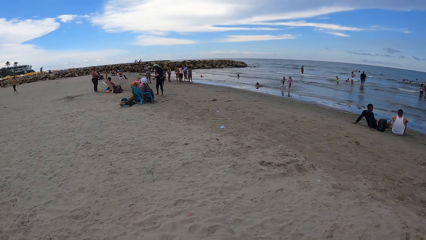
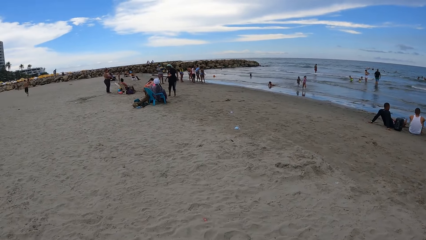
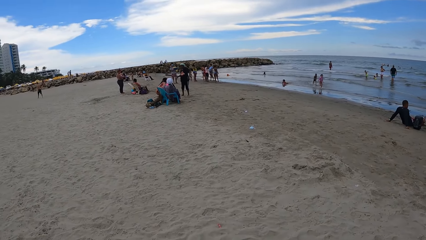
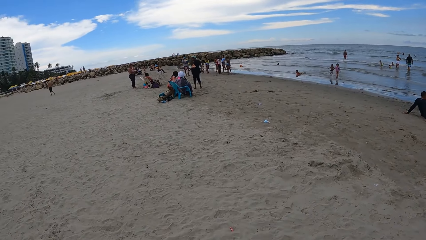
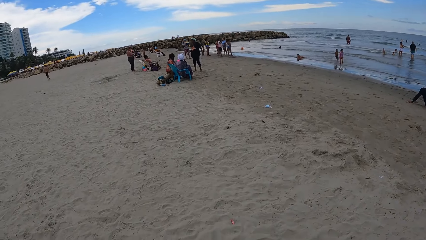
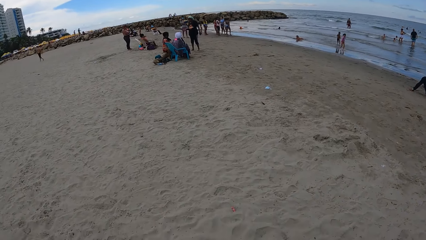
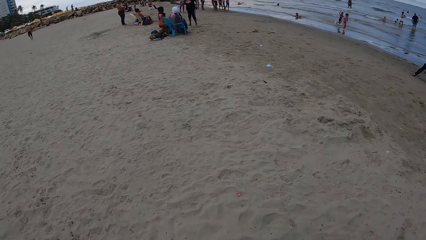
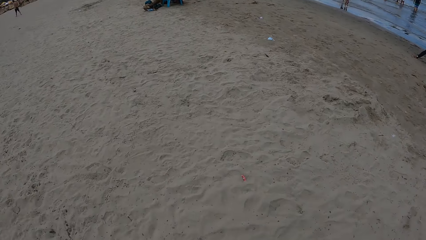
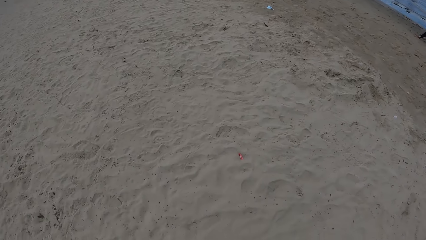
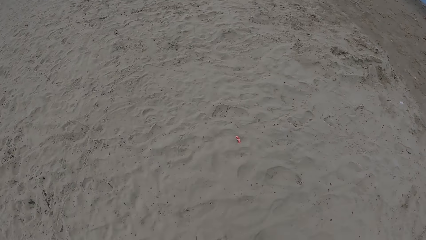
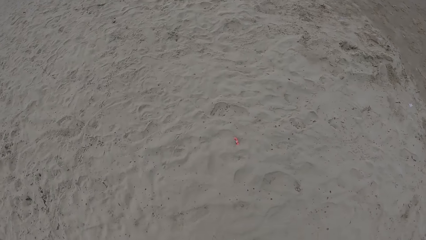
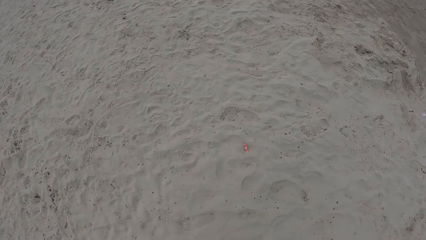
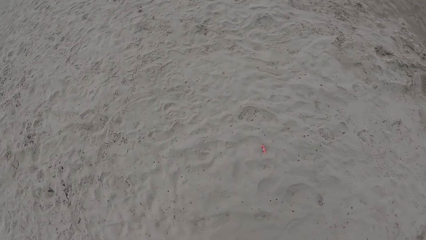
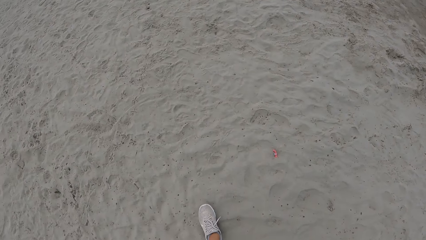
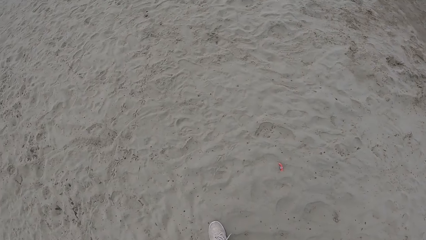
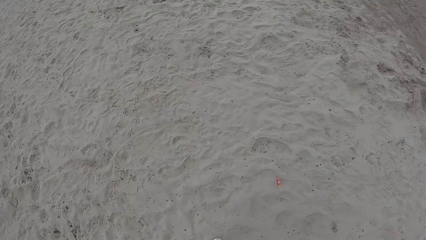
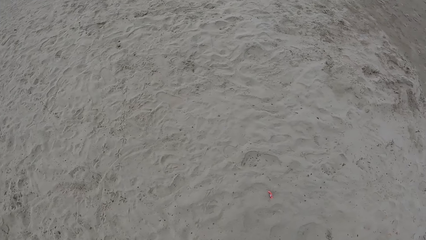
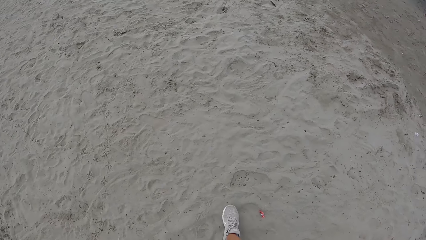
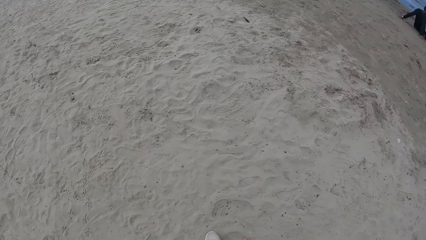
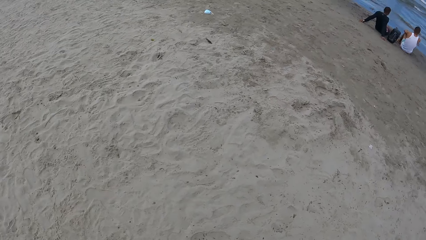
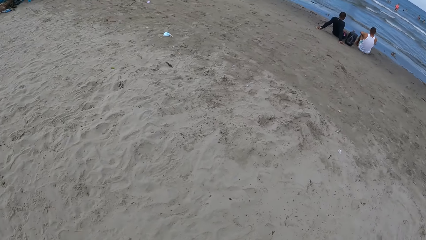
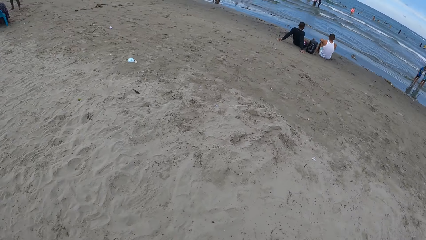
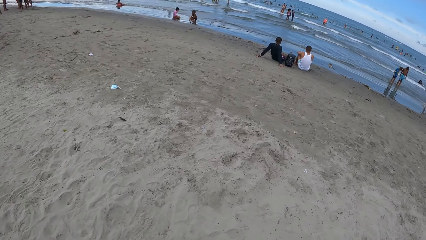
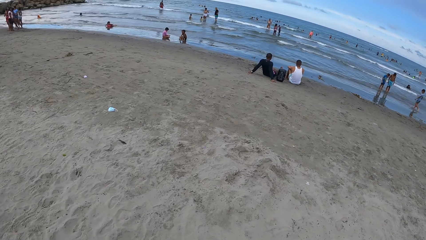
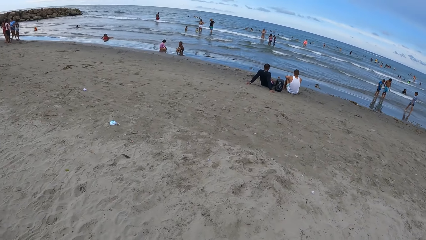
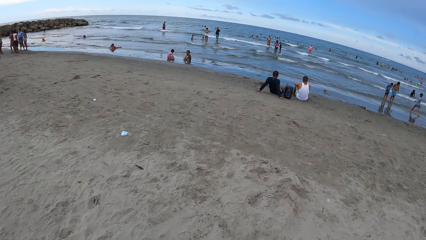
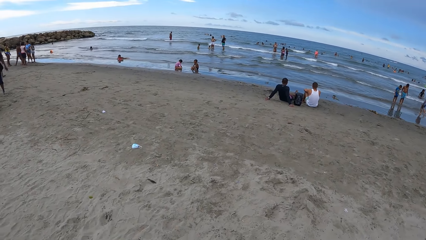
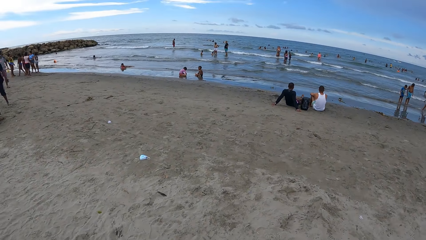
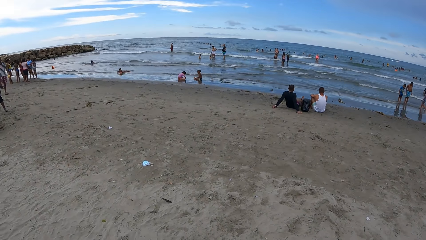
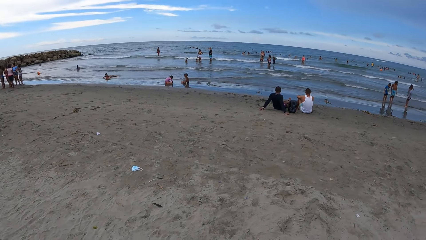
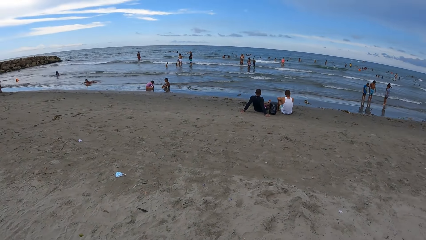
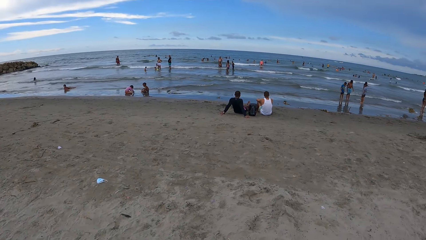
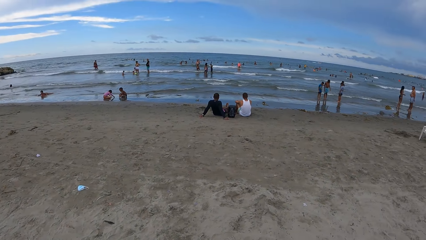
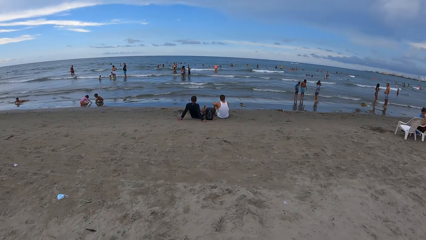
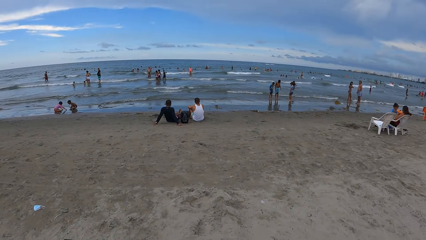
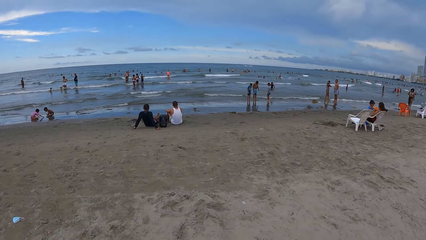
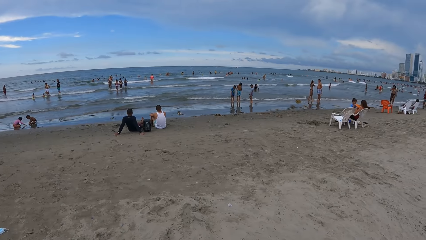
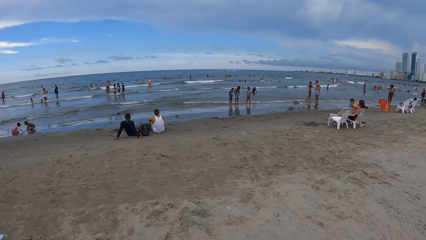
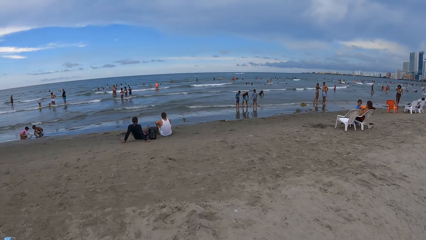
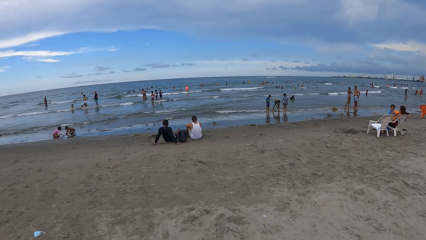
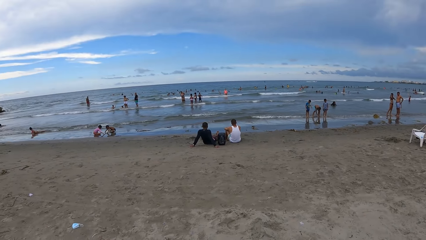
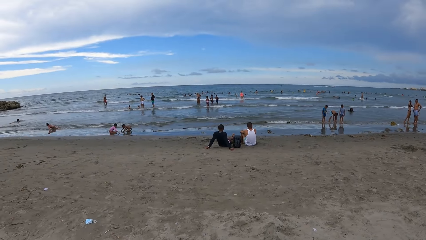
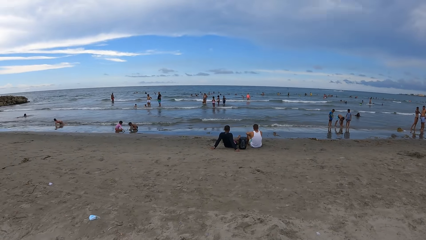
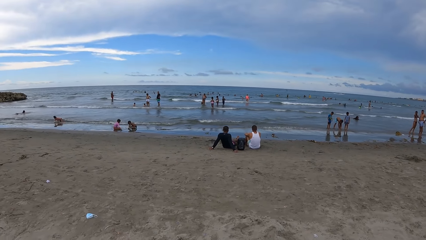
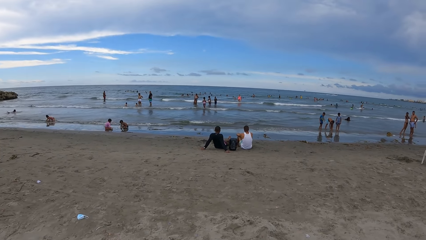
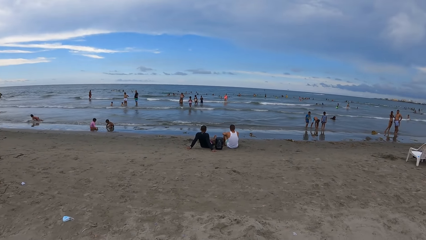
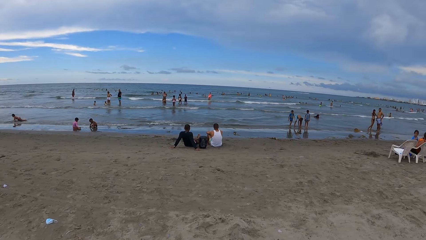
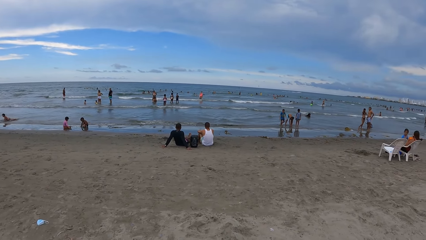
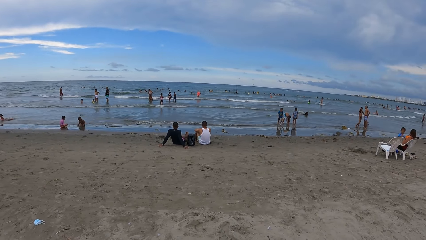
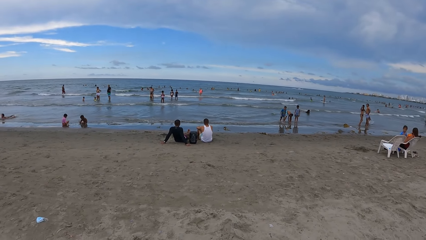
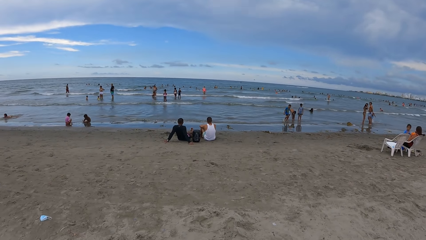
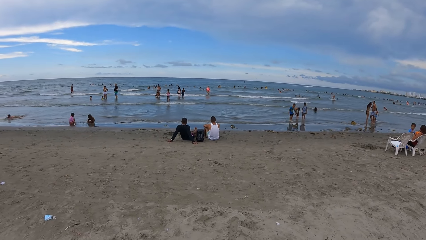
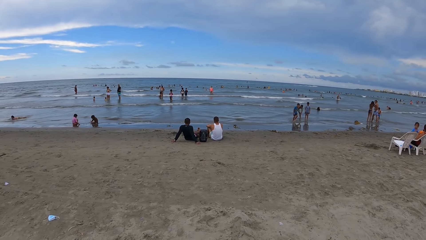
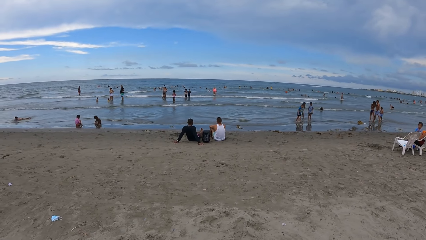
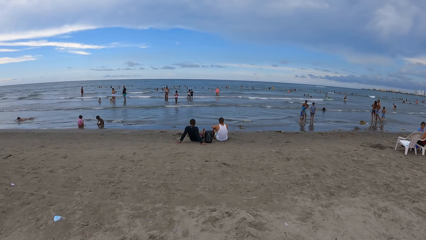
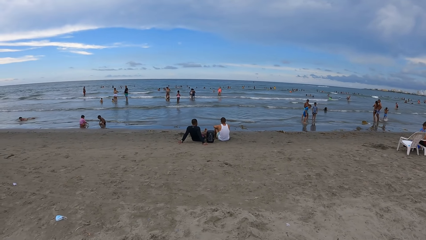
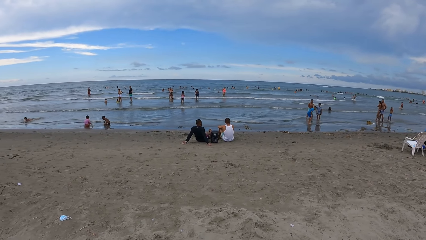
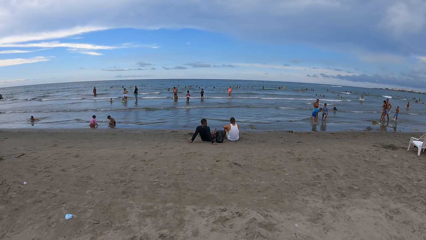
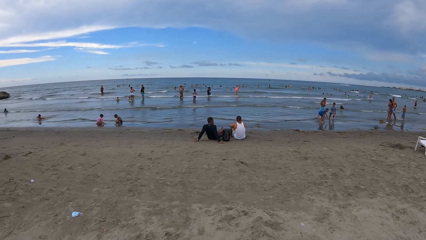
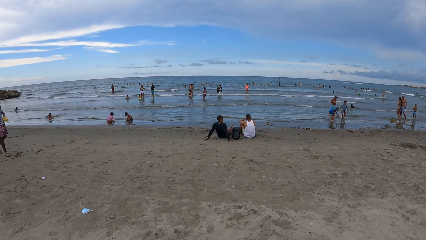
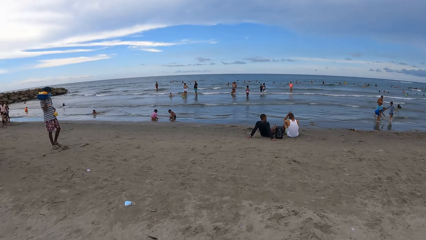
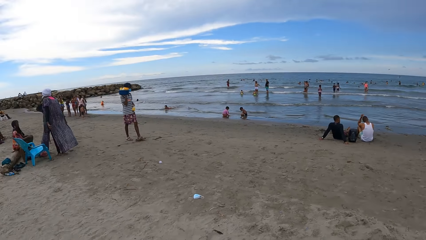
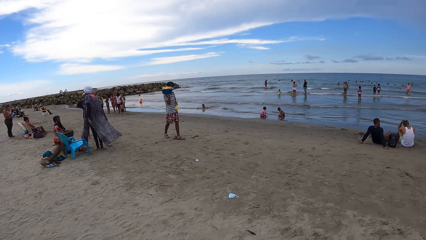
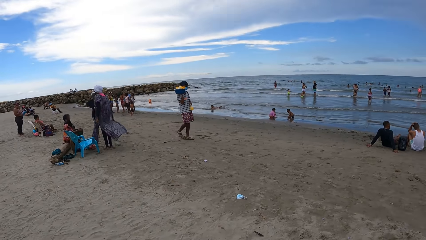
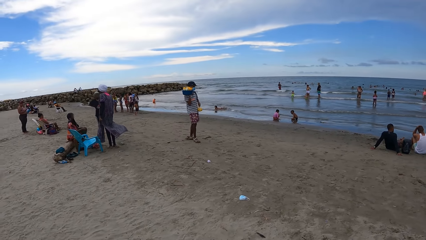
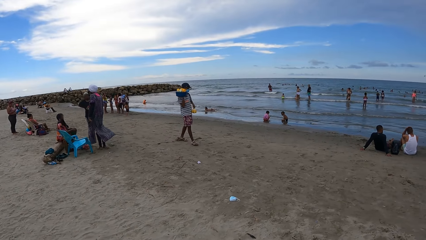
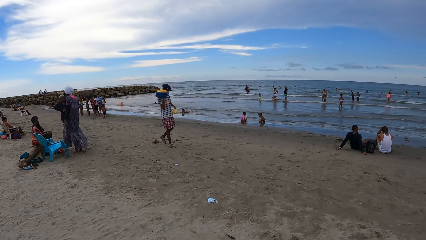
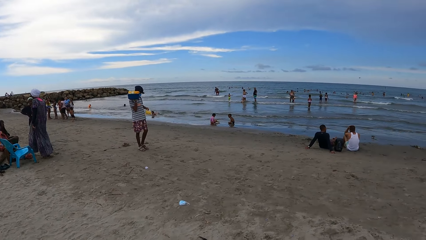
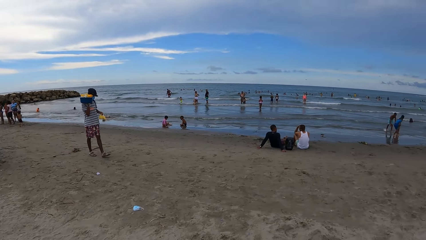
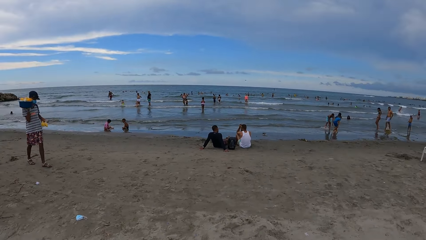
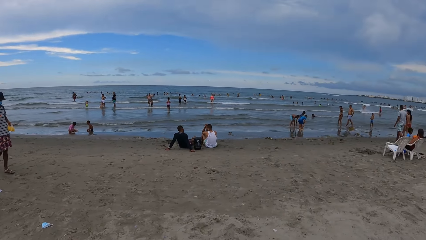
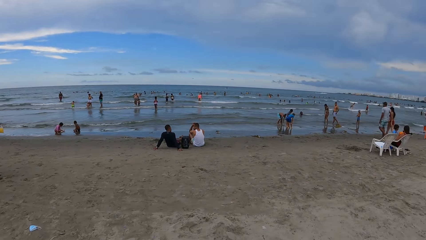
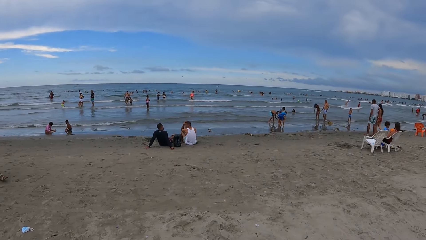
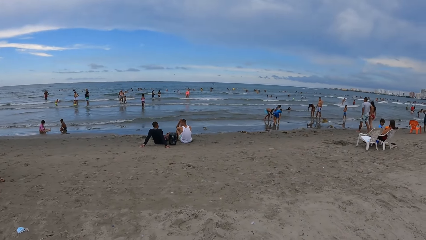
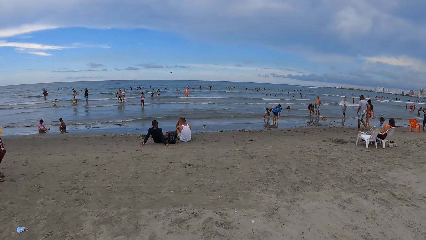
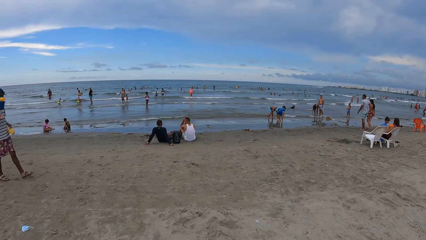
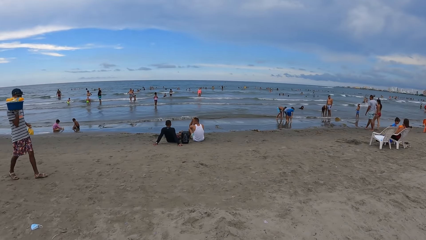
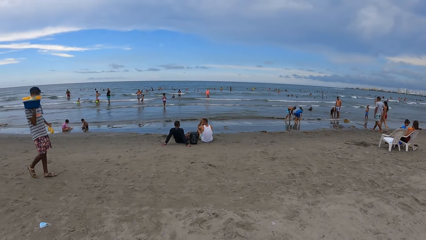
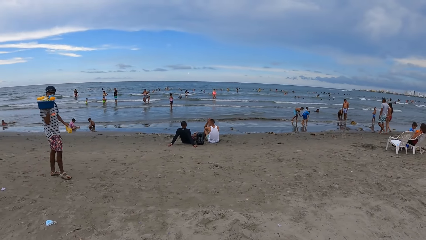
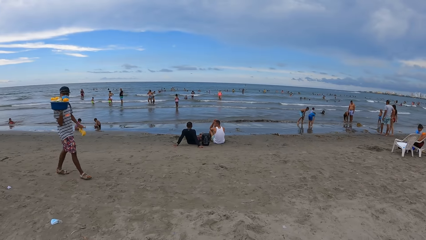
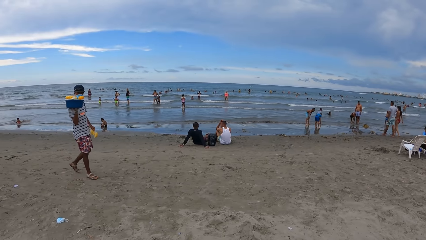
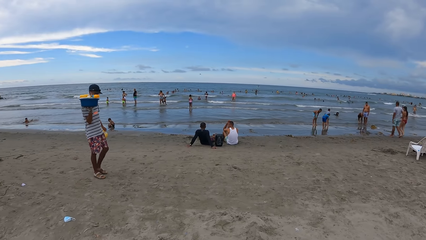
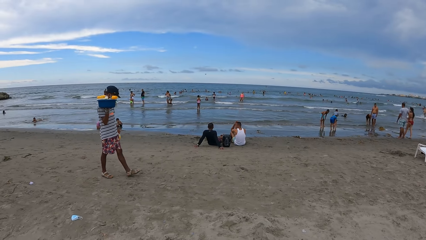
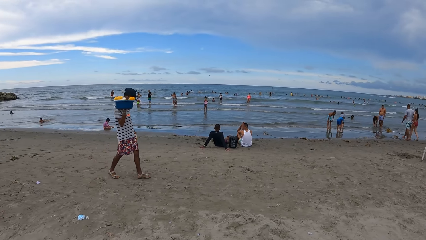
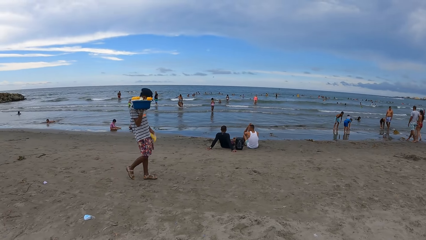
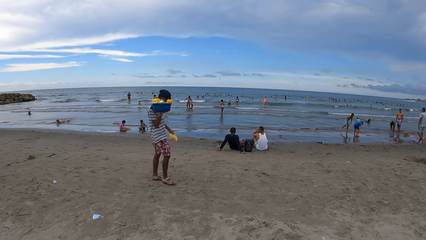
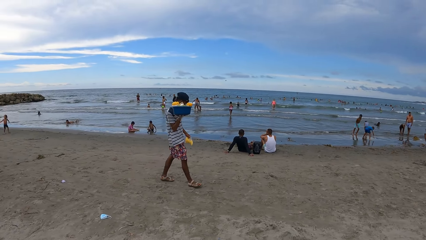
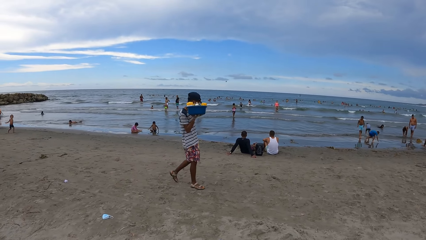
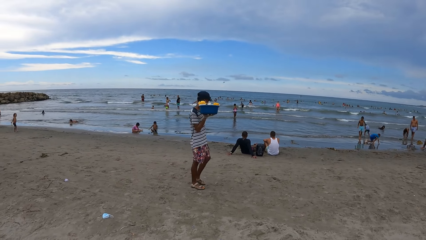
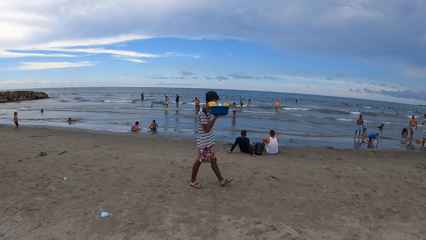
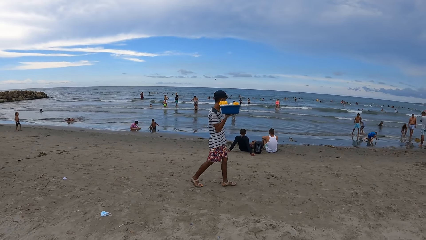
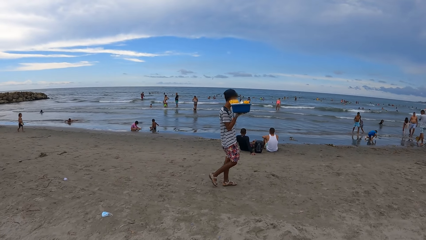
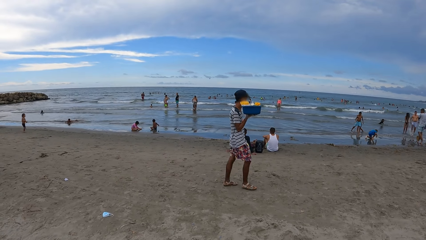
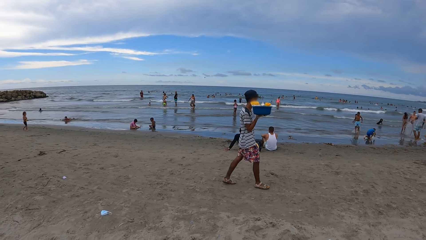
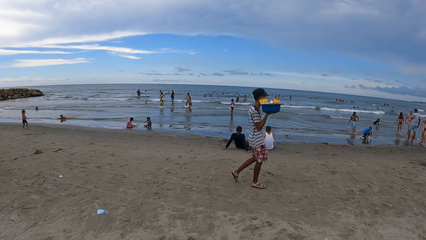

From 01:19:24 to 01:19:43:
The camera wearer looks down. They walk around. They look up. They look around. They look around.
